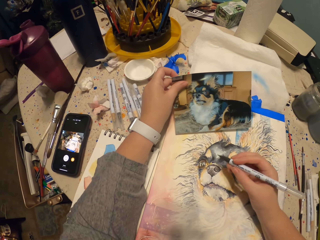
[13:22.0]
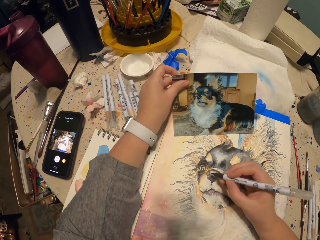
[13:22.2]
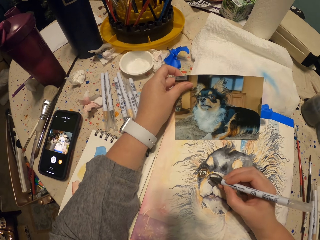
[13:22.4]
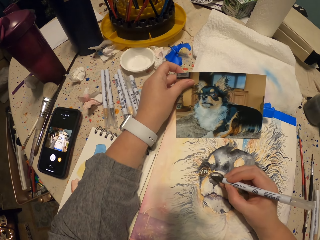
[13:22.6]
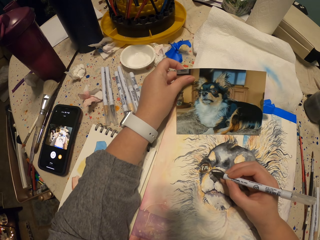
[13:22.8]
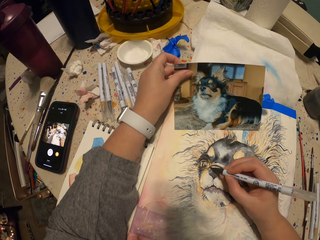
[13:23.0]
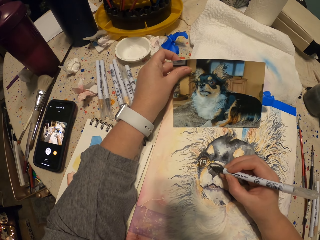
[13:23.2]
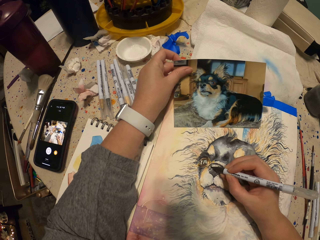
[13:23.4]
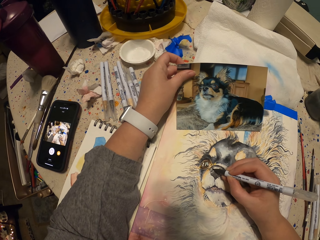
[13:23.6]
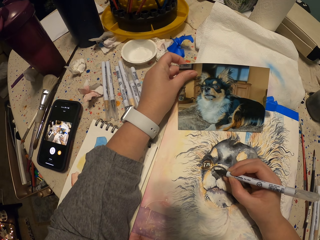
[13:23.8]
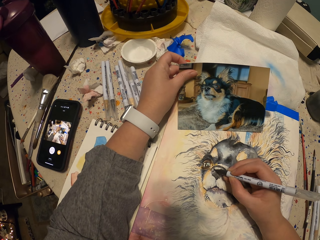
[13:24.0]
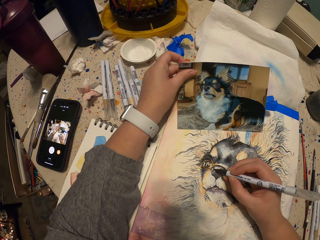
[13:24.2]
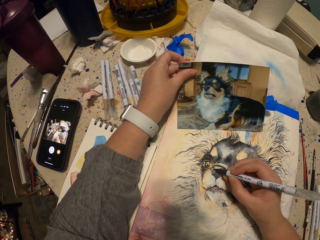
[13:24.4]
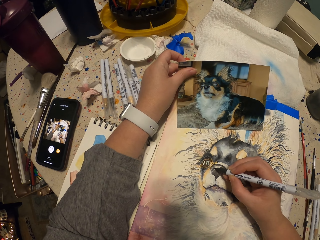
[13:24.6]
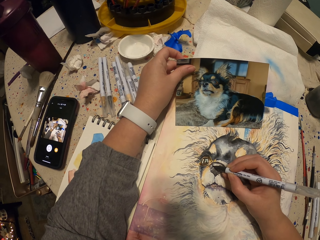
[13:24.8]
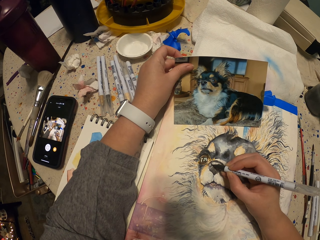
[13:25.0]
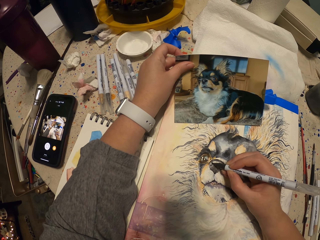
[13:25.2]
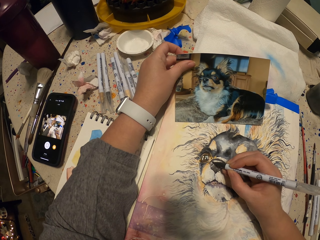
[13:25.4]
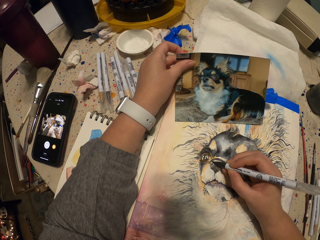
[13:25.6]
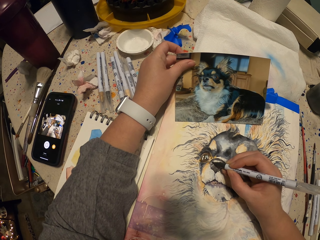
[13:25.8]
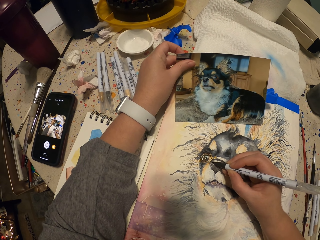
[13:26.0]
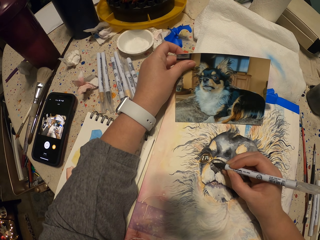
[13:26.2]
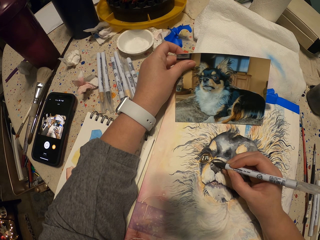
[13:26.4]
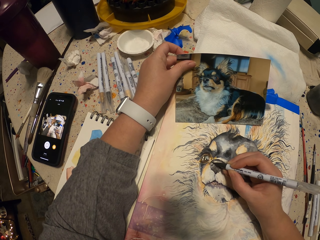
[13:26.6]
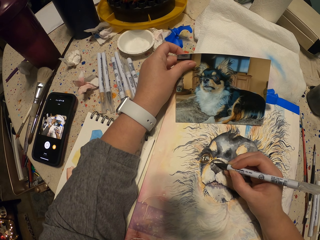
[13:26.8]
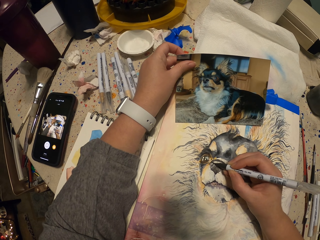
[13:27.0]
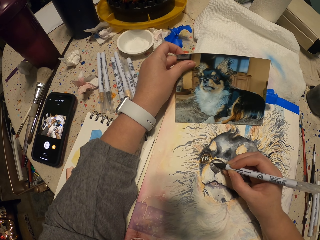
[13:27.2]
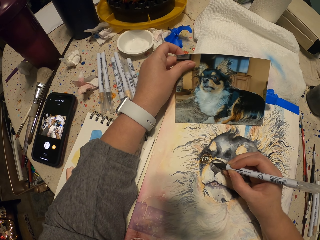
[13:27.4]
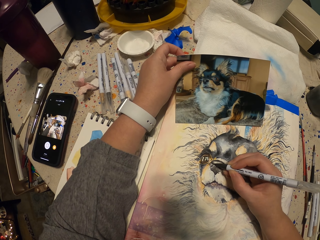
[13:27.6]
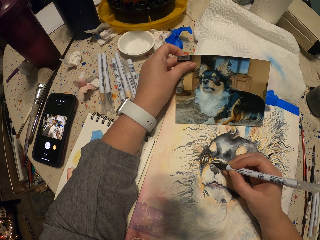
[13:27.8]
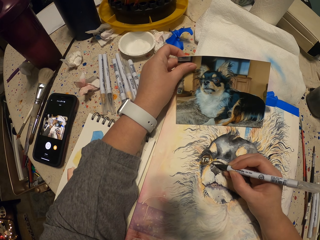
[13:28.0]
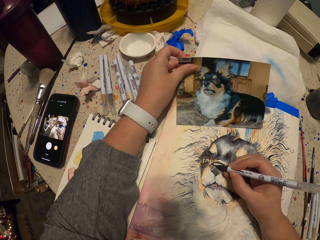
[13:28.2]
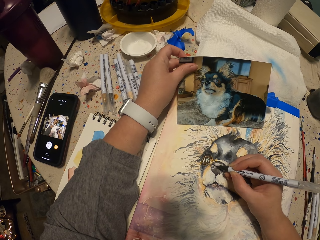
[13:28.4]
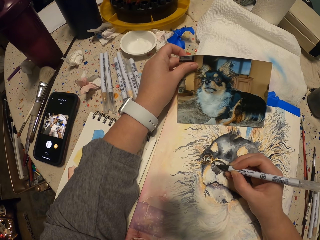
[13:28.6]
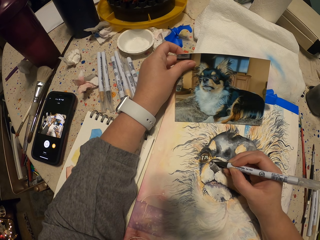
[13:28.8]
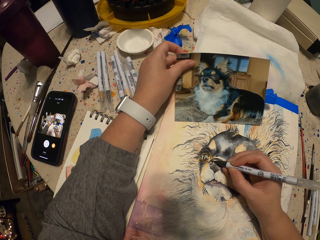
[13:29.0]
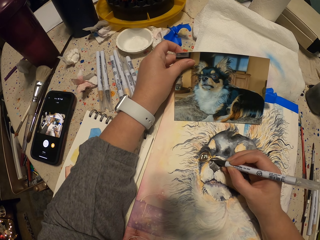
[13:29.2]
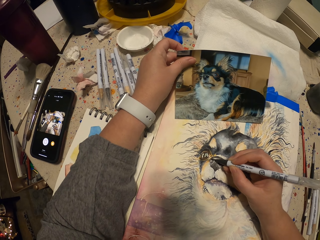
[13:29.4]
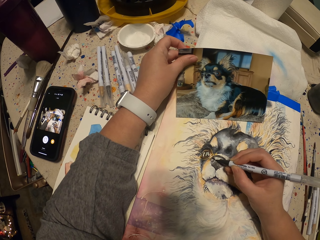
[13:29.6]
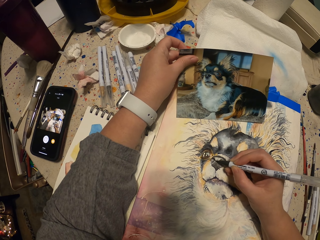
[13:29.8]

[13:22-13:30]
The camera wearer holds the picture. They draw on the paper. They paint the picture with the paint pen and copy the picture.

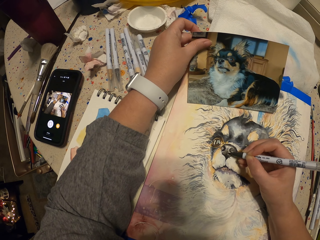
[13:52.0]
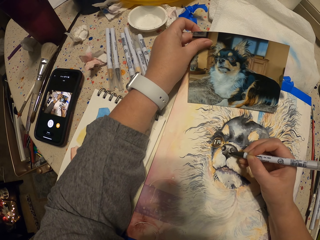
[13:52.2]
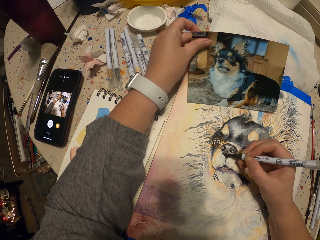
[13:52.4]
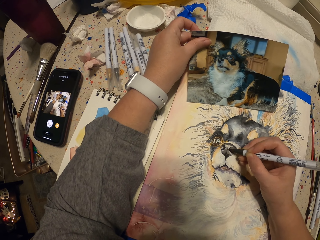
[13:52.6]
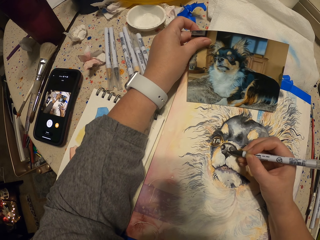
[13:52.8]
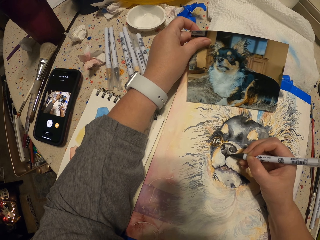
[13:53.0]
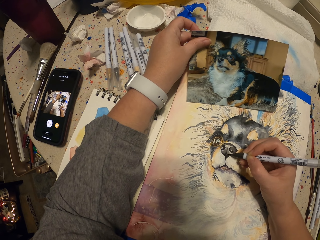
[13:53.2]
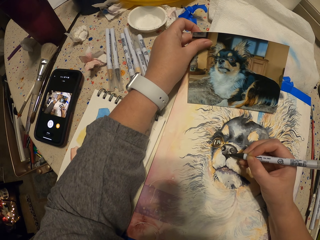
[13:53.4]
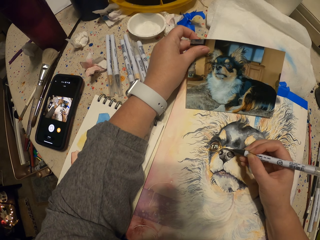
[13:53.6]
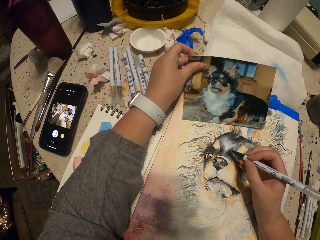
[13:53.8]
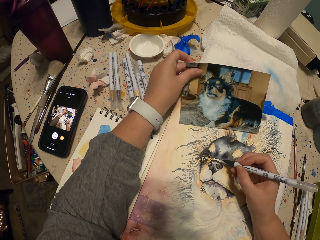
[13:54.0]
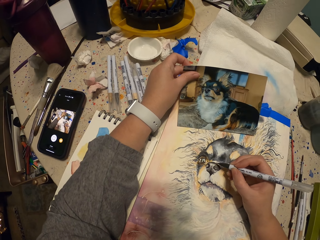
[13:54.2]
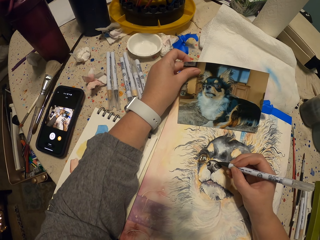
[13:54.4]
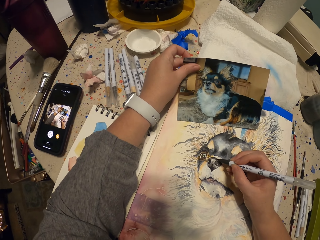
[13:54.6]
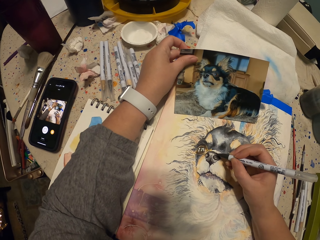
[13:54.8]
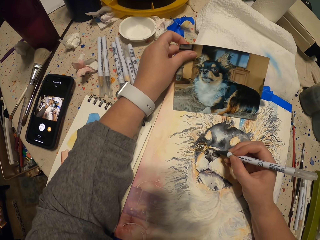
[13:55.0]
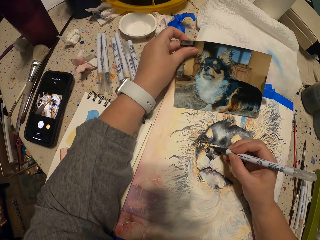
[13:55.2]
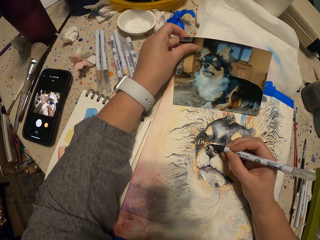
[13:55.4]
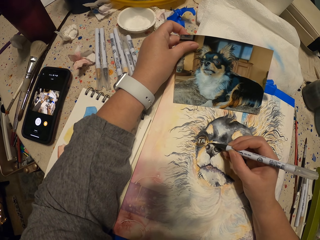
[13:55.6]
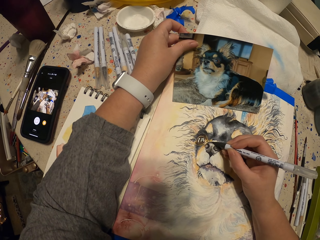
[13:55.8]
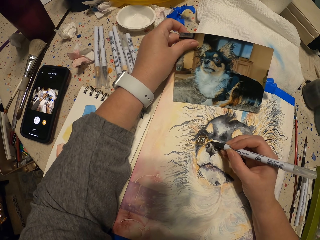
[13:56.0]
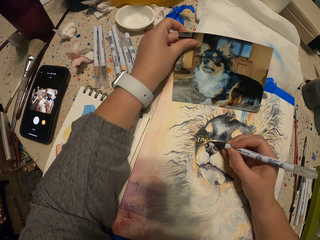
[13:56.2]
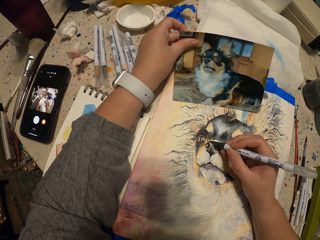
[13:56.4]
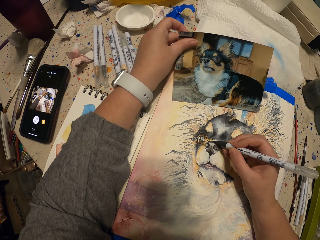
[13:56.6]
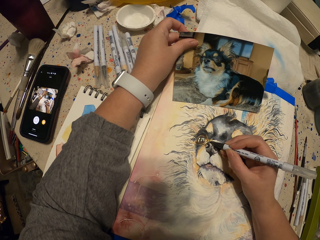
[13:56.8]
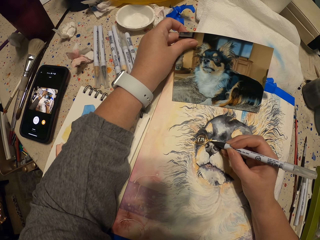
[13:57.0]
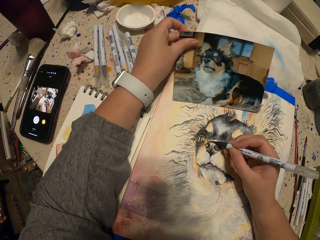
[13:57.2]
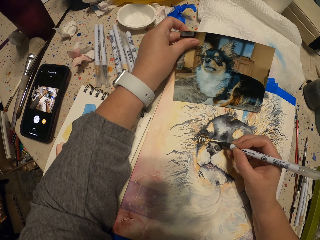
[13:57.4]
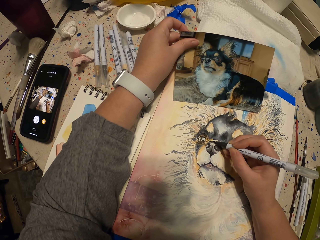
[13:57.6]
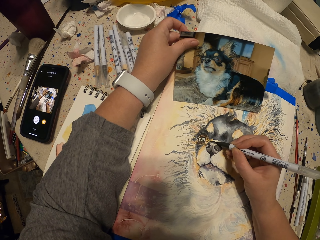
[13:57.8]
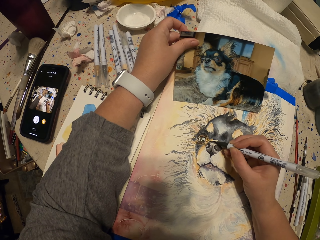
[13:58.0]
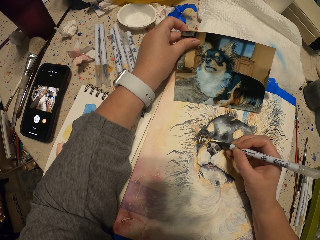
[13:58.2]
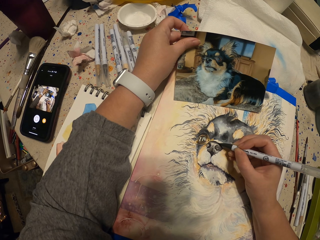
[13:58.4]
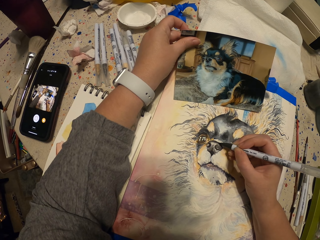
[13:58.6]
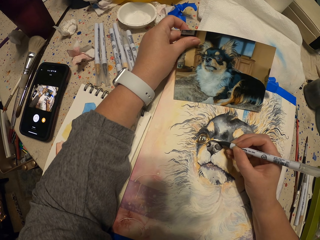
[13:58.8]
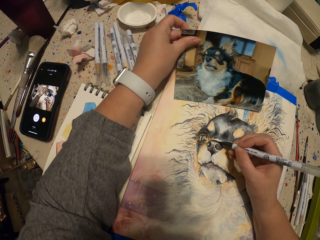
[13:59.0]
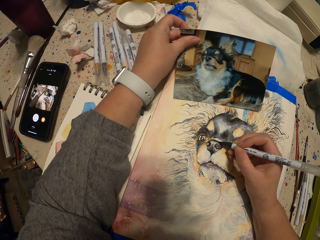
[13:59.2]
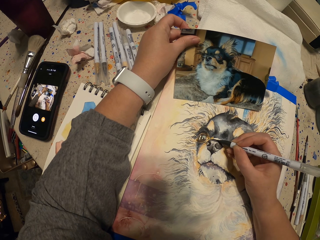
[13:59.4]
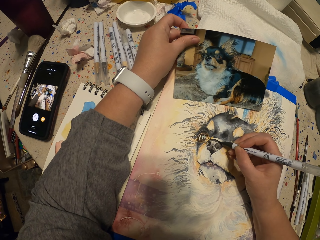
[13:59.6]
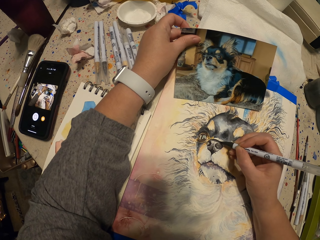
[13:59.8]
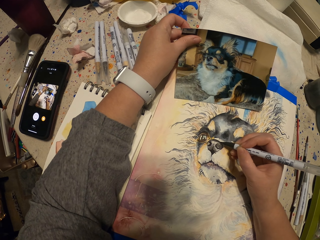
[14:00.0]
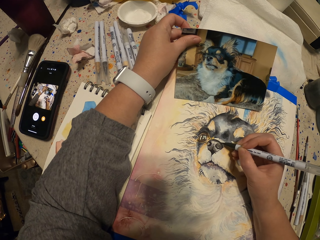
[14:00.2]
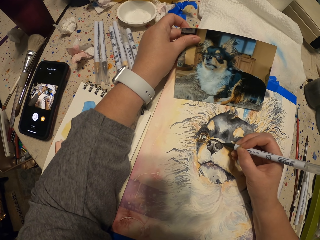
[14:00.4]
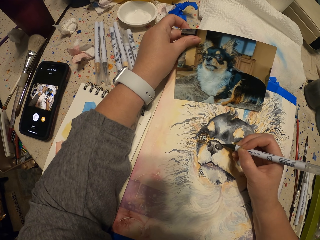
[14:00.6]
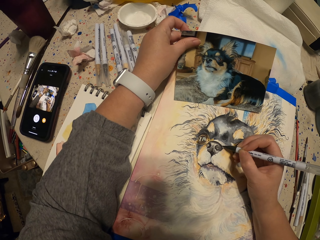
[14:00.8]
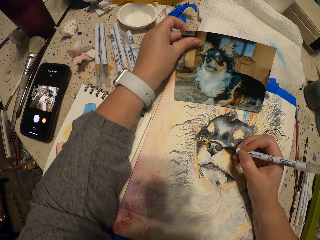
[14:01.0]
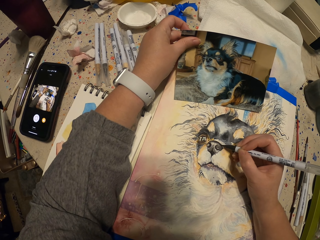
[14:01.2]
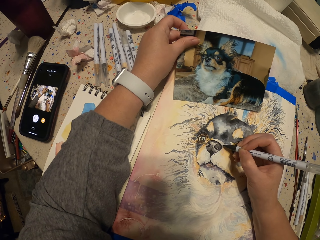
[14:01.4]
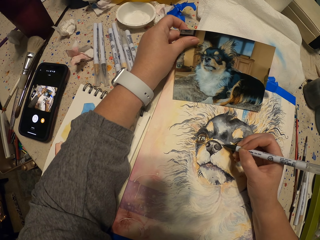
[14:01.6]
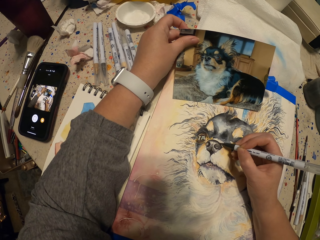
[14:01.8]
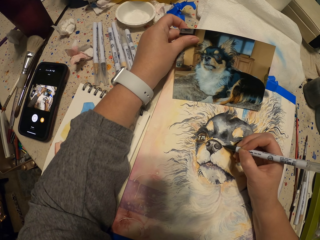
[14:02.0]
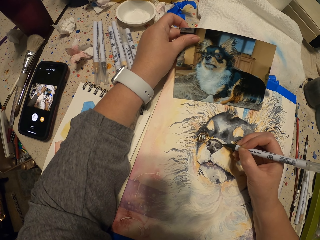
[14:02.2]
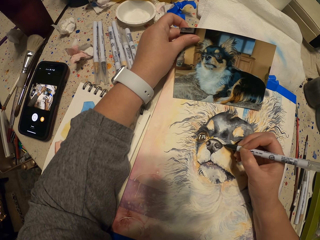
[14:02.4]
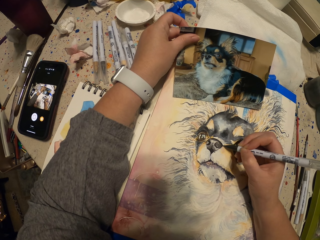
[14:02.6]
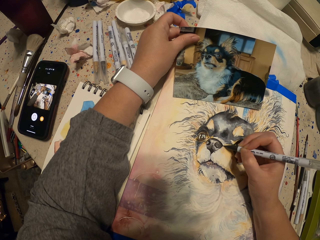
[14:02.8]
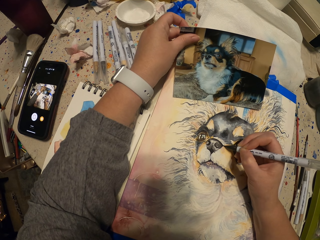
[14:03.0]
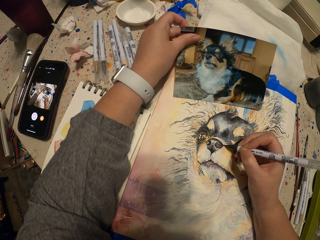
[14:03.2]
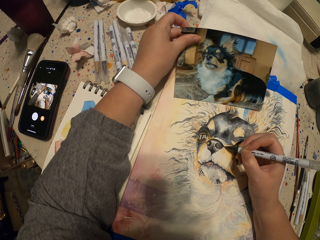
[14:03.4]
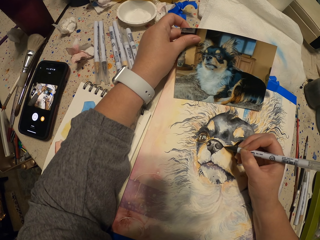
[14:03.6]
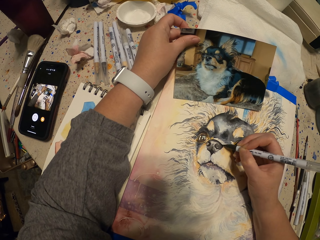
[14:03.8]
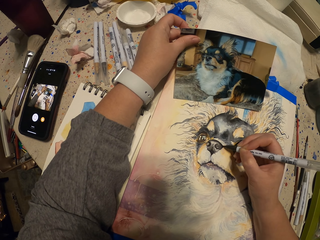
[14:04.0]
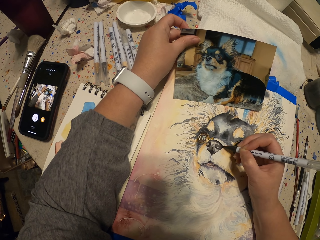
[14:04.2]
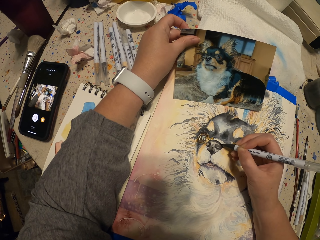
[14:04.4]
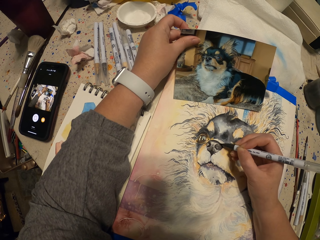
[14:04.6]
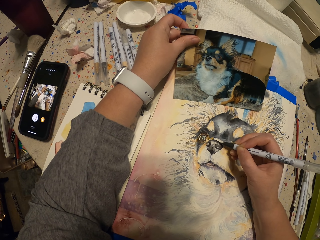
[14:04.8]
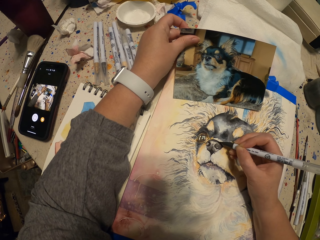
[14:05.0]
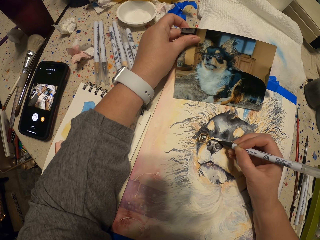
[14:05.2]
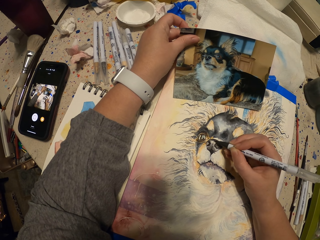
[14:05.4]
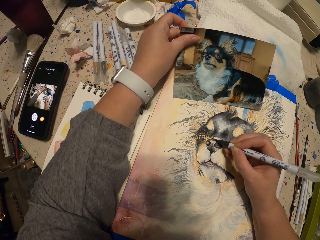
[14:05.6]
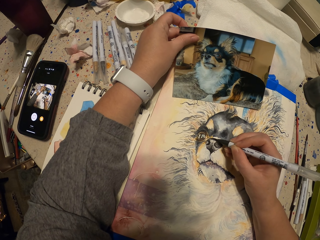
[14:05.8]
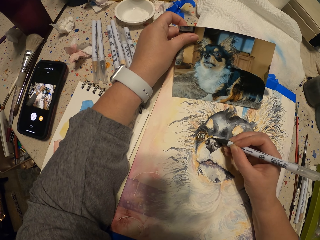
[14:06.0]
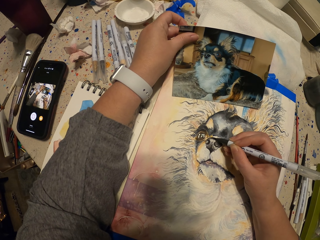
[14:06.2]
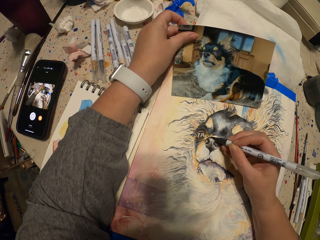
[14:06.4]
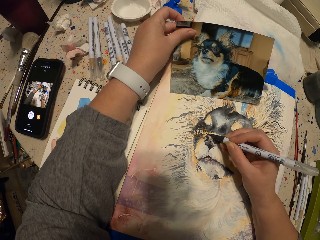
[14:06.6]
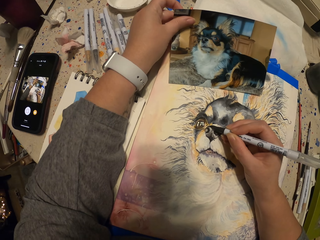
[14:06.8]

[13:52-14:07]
The camera wearer raises a hand. They paint using a painting pencil.
